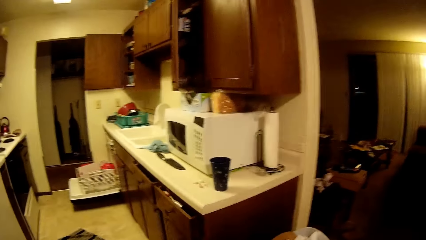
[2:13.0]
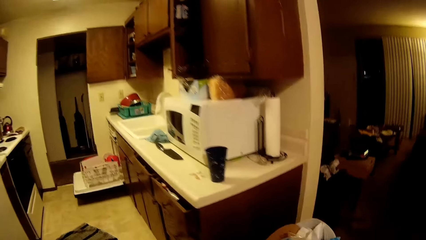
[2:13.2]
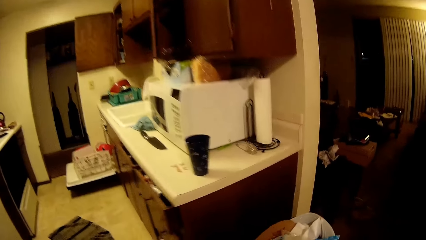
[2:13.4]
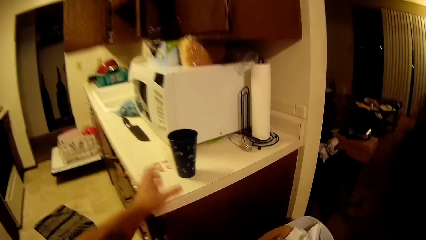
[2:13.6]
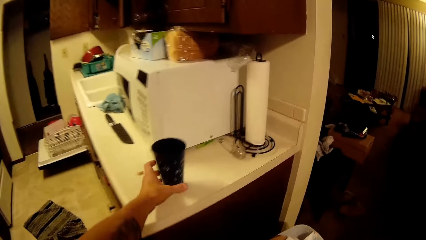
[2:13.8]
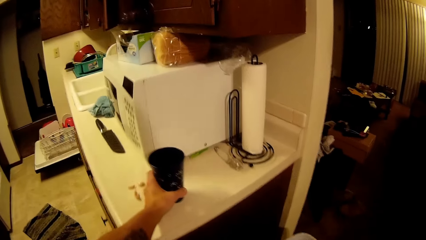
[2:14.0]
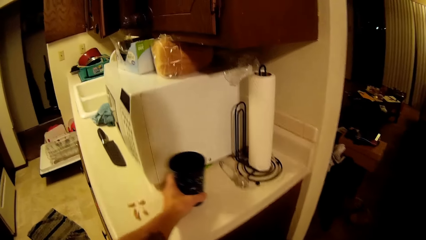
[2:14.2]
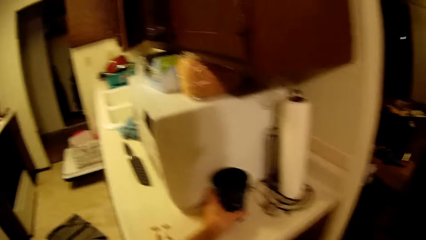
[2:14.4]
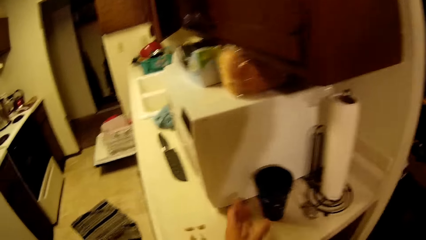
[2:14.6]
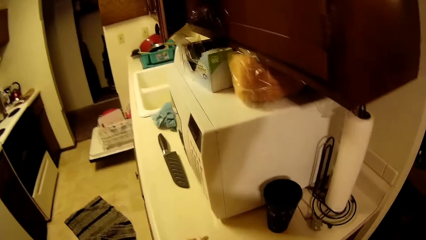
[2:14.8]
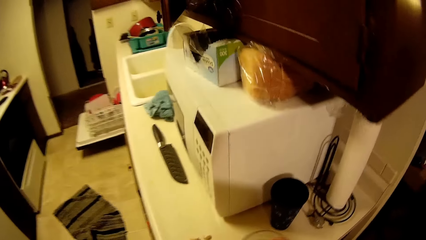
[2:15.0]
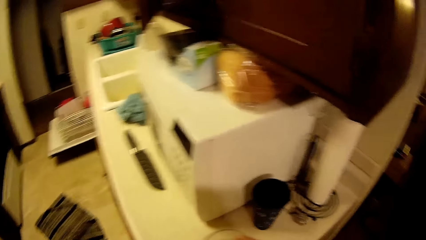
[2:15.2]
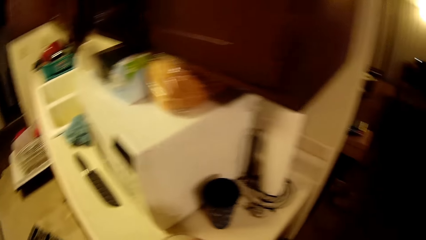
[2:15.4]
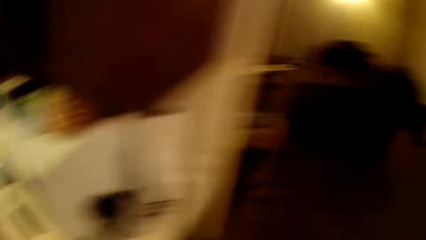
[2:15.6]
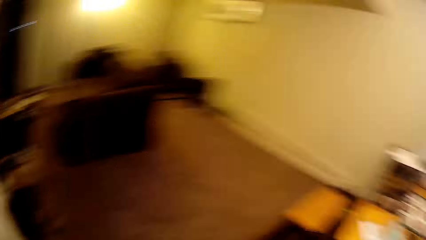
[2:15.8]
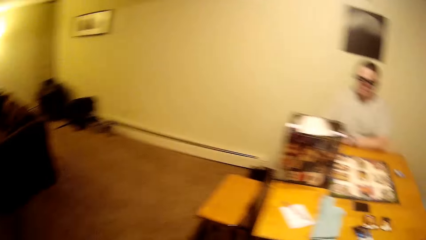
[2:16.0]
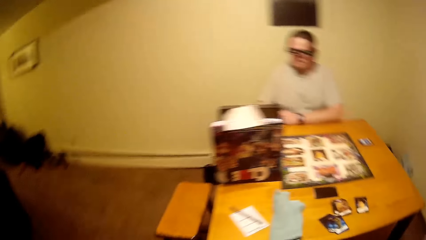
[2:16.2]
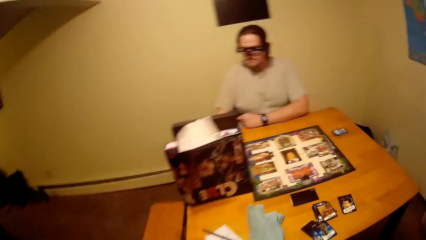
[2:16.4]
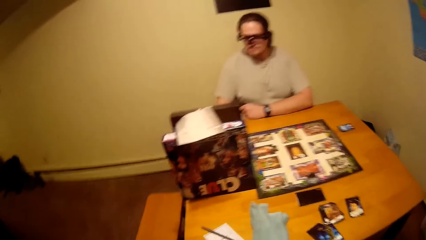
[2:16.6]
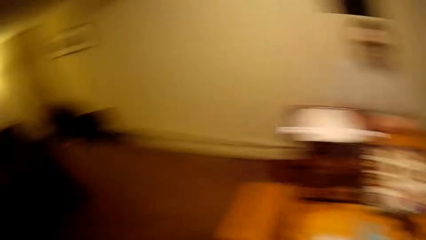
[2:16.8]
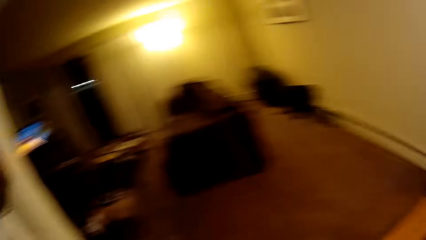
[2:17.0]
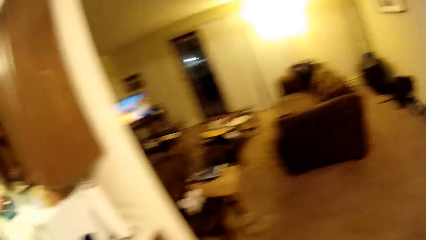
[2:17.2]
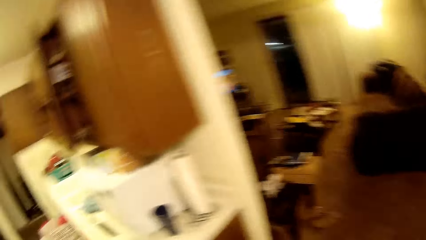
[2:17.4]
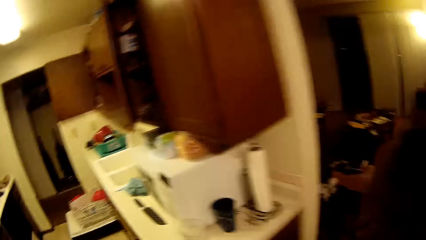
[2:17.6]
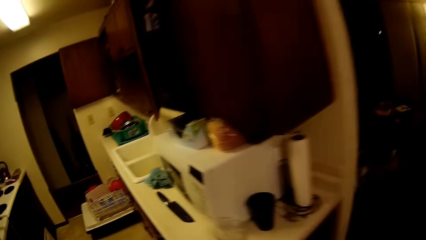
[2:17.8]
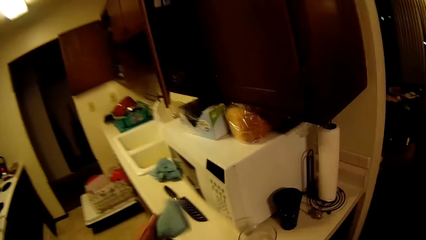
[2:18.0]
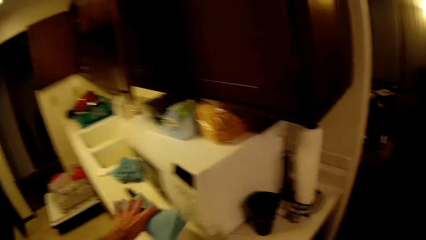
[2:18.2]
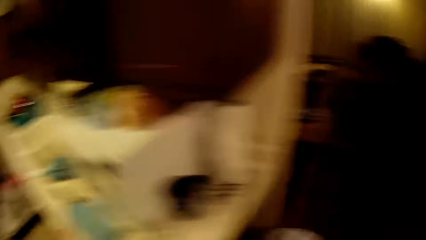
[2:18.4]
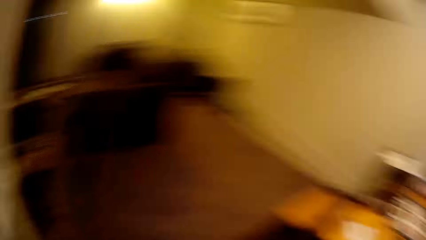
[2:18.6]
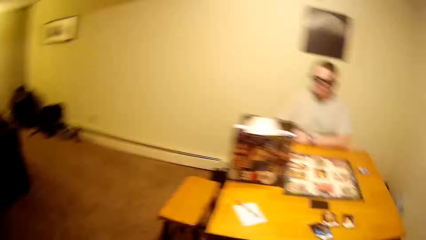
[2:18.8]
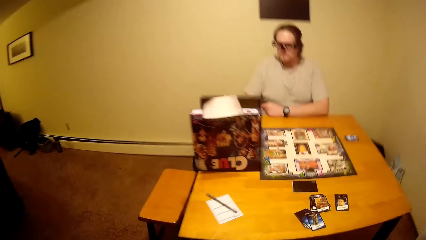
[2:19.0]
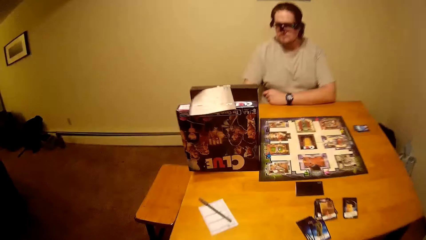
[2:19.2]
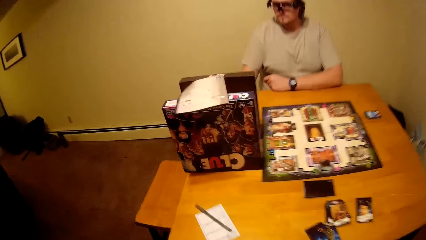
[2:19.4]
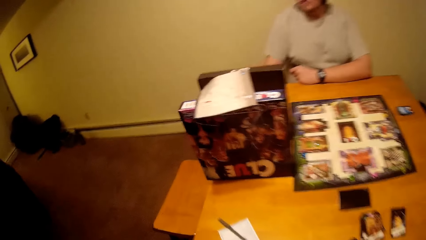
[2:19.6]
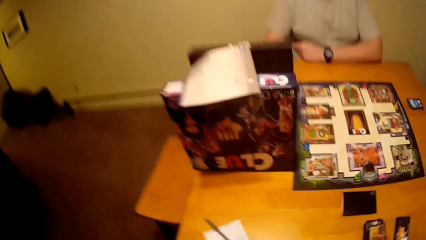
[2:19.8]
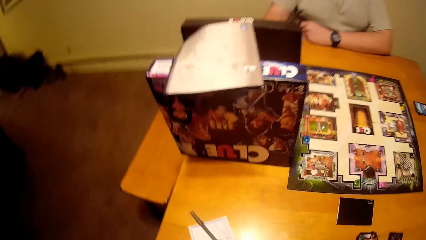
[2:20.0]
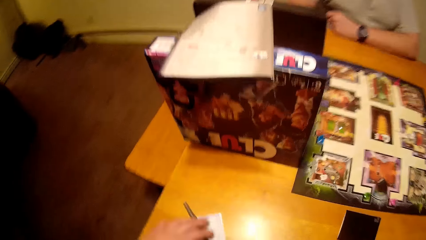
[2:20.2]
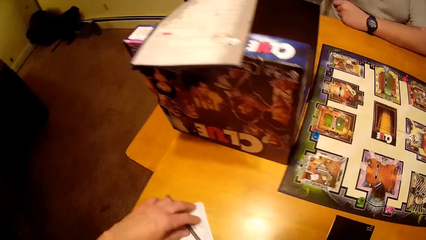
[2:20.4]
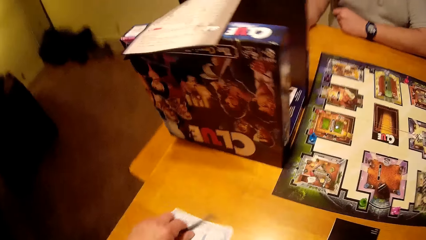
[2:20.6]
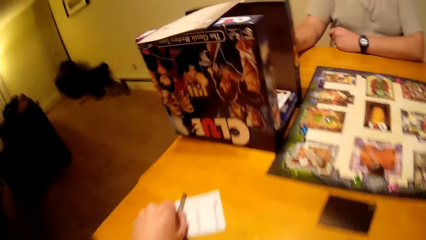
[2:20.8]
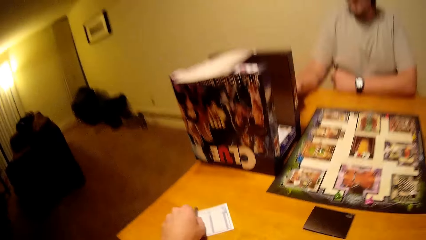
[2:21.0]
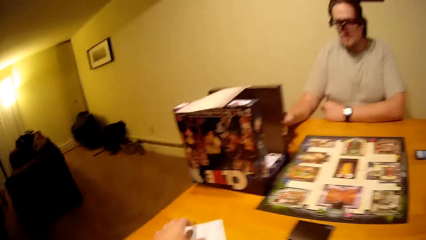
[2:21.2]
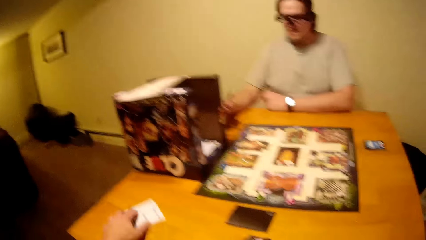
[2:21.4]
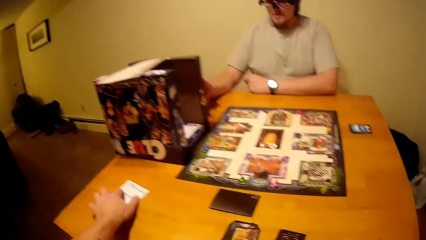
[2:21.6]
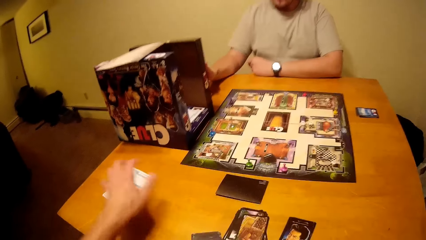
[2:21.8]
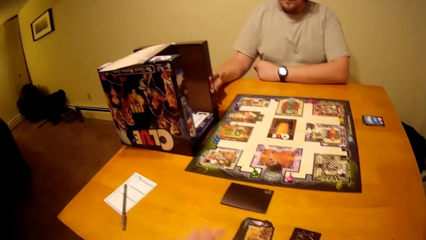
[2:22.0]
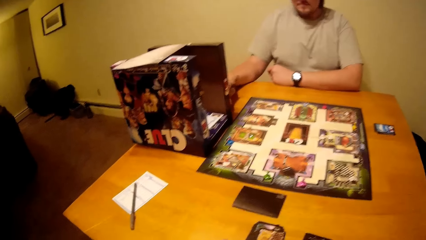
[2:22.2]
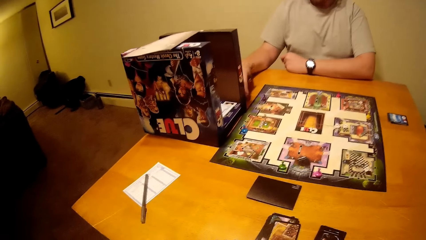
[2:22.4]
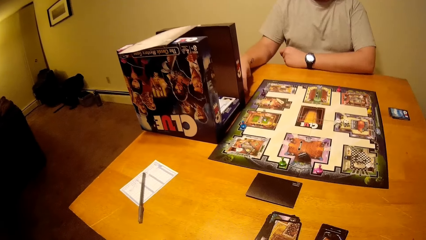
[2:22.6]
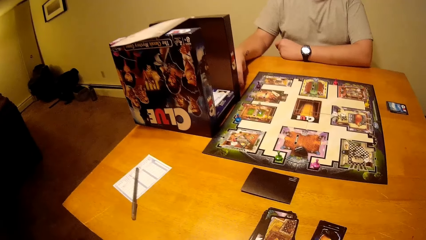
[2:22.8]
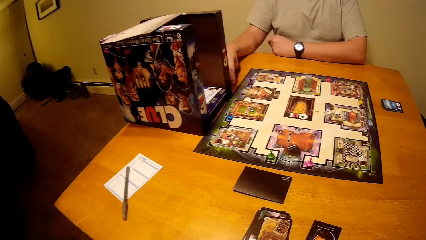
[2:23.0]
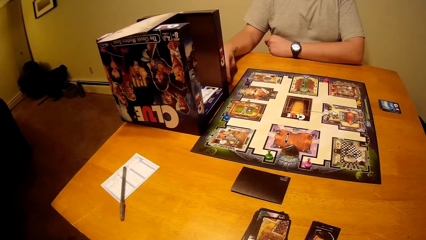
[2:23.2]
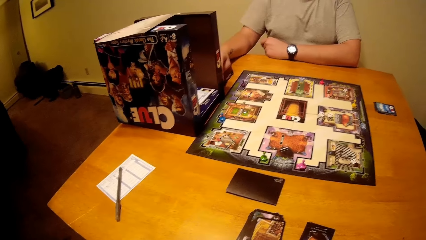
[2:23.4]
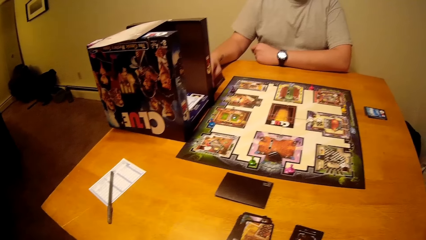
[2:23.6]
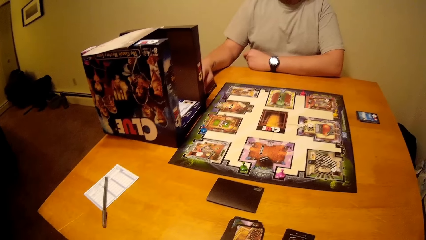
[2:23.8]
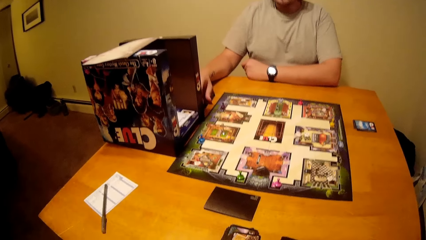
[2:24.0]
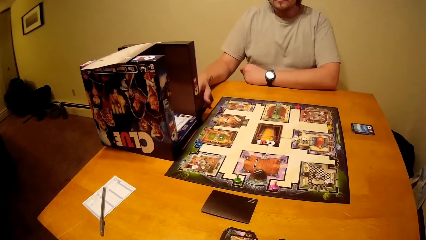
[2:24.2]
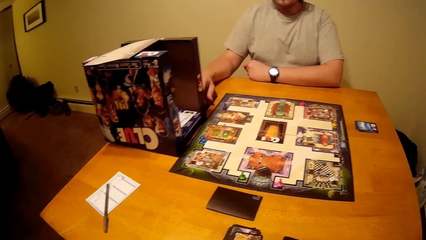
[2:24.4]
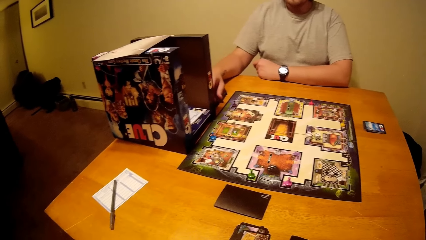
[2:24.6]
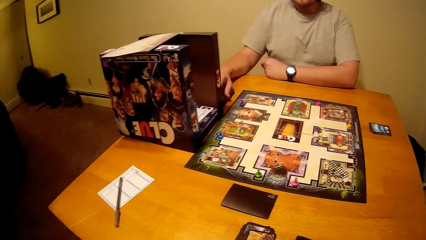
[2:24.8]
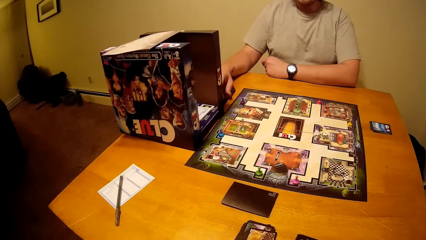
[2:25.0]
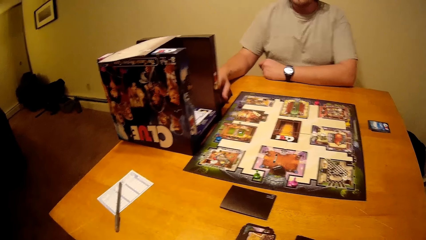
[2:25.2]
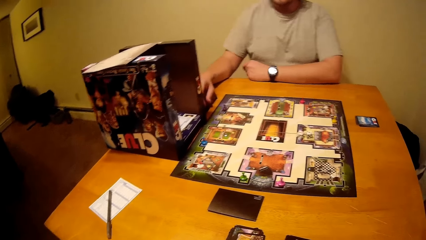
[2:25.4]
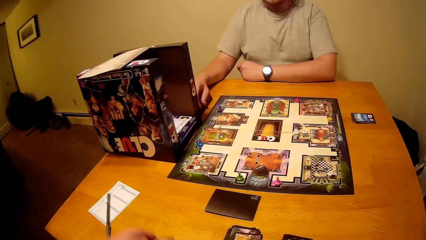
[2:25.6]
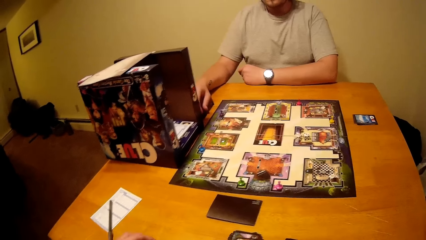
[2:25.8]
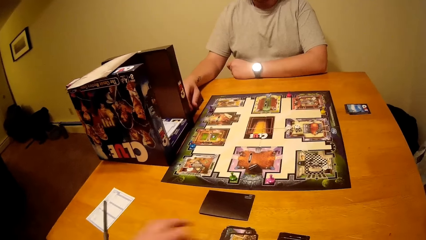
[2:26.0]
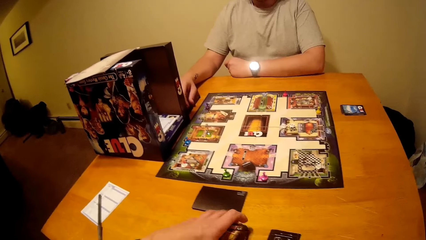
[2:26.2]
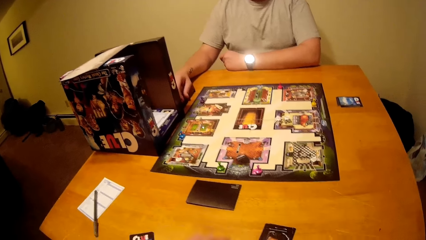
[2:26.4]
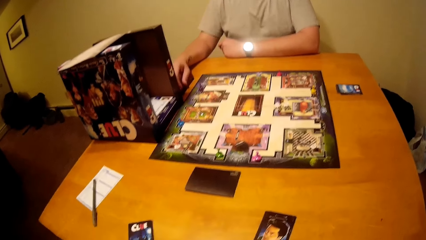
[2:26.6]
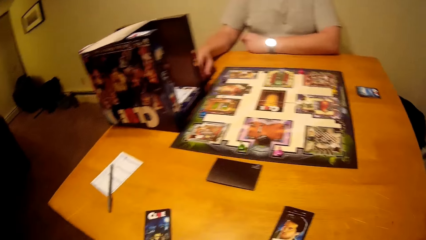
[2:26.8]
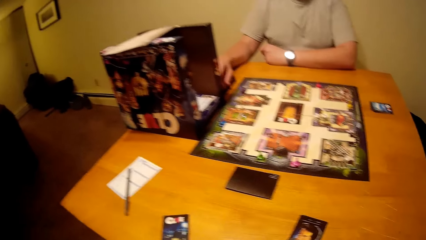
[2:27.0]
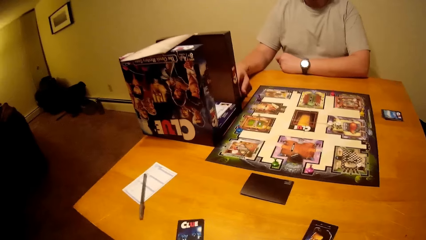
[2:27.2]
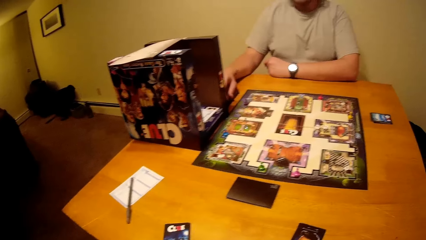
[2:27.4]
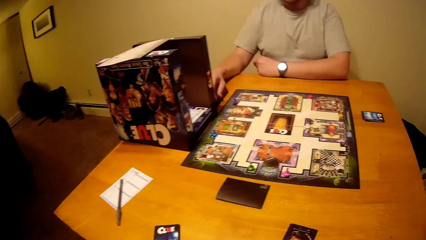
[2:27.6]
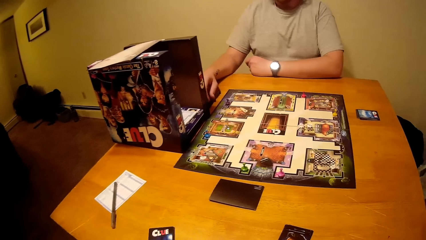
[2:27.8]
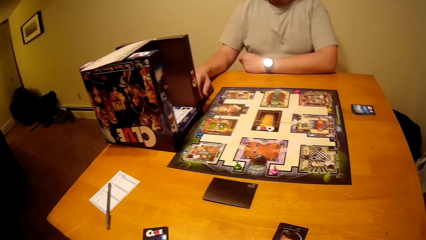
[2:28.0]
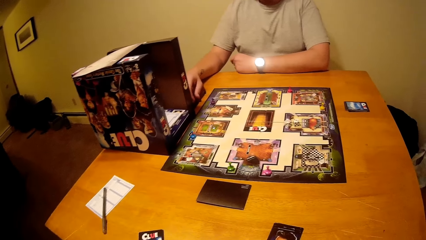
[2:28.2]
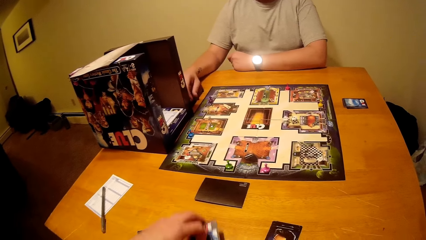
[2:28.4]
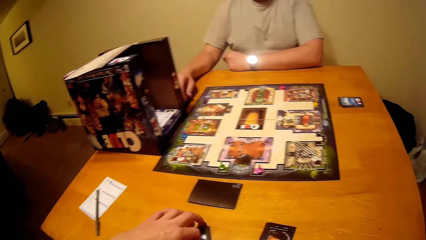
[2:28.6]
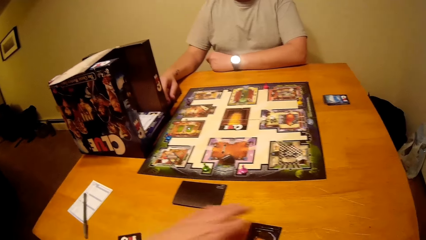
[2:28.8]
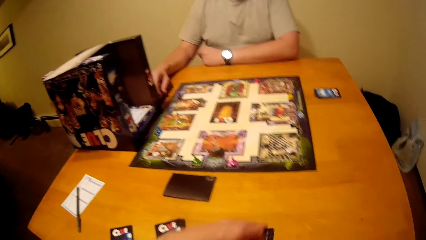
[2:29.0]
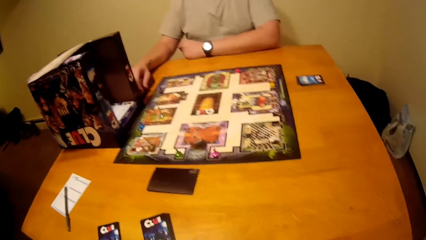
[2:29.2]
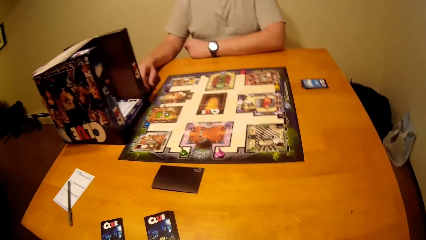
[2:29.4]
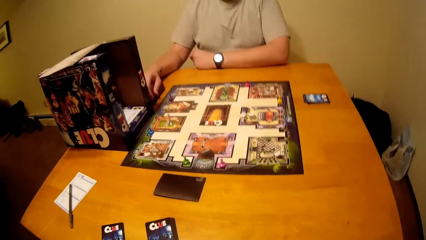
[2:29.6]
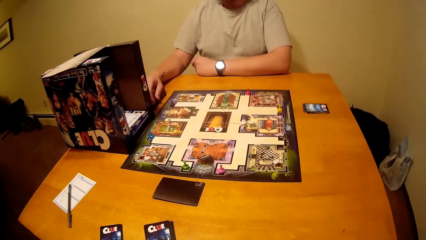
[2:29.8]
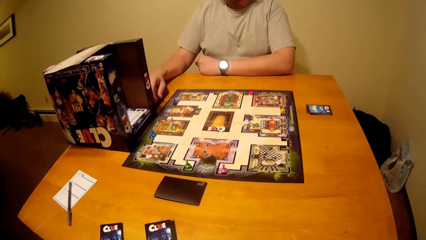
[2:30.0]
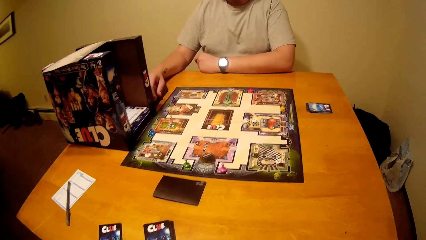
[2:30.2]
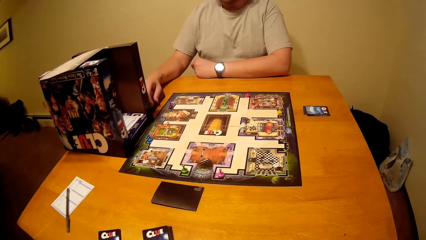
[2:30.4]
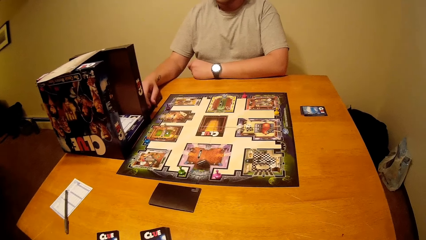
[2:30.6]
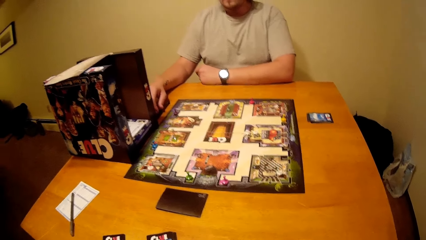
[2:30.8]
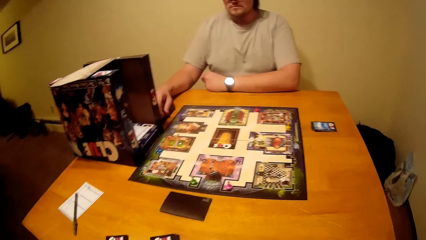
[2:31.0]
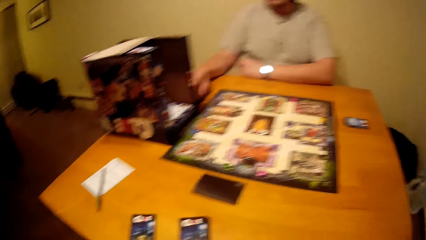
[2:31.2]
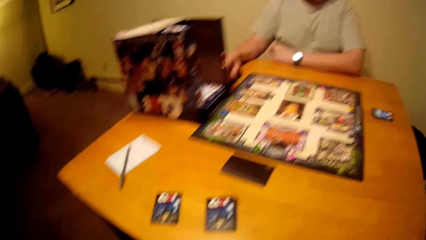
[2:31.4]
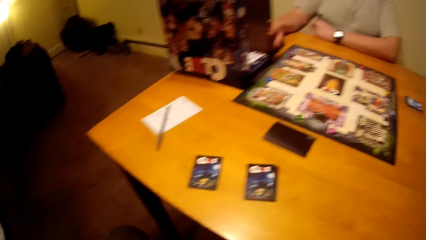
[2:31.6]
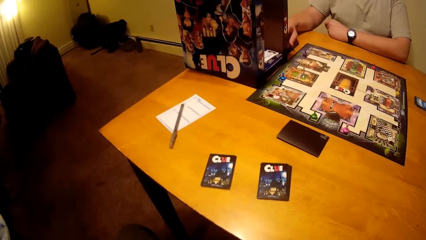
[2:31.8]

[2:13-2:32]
The camera wearer pulls a mug on the surface. They put a rag on the surface. They hold a paper on the table. They pick a card from the table.
